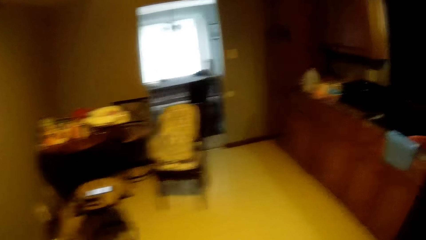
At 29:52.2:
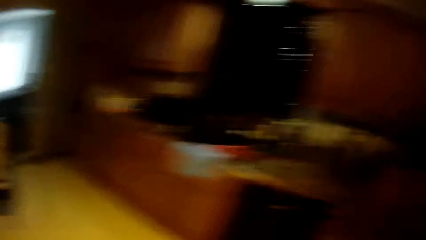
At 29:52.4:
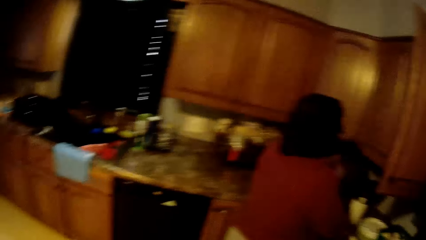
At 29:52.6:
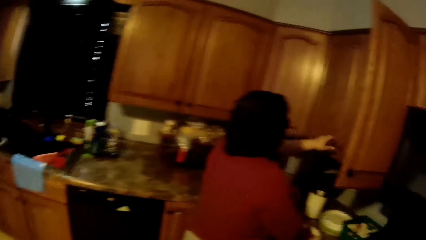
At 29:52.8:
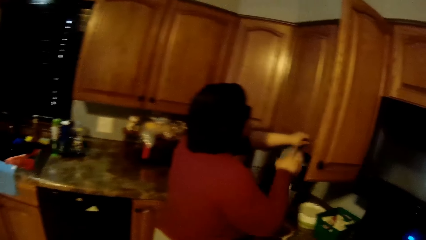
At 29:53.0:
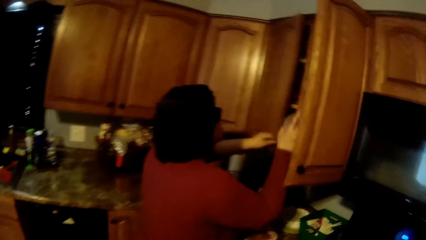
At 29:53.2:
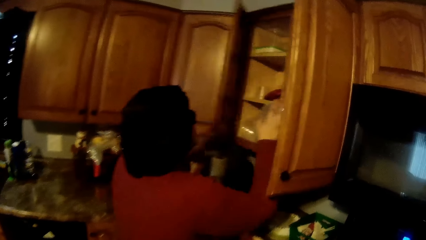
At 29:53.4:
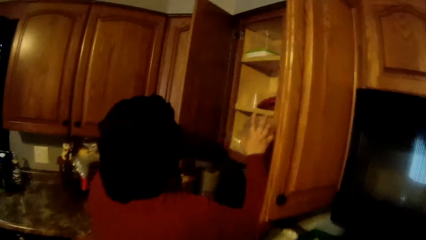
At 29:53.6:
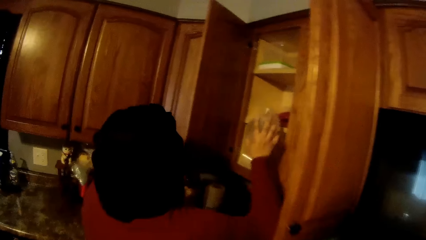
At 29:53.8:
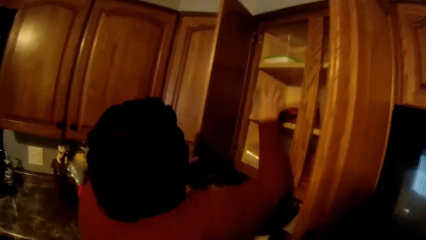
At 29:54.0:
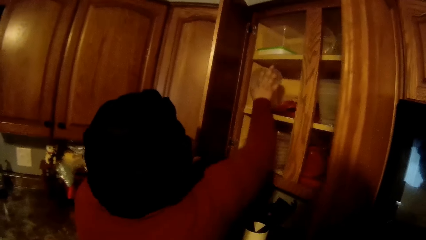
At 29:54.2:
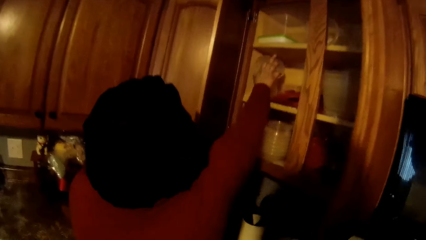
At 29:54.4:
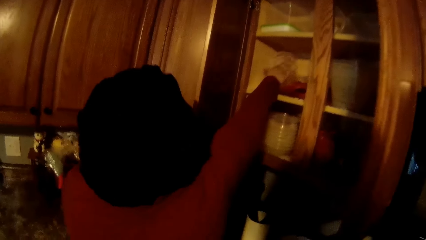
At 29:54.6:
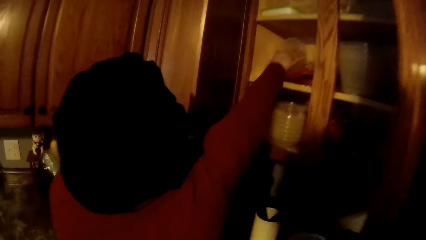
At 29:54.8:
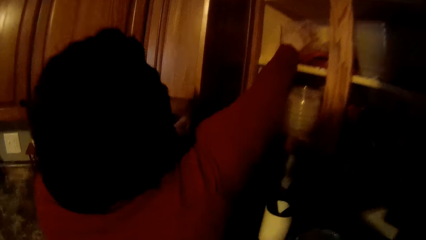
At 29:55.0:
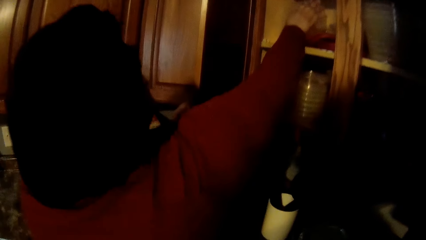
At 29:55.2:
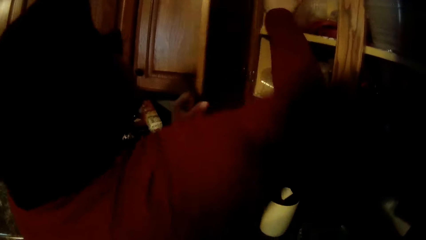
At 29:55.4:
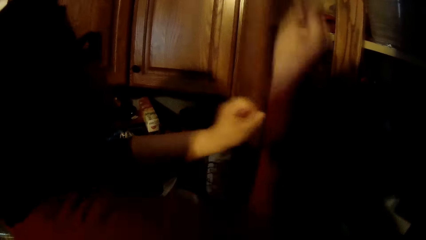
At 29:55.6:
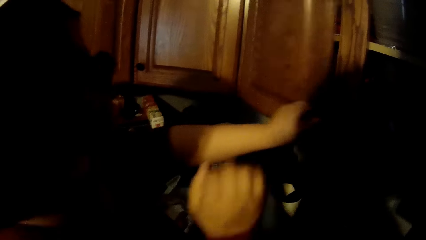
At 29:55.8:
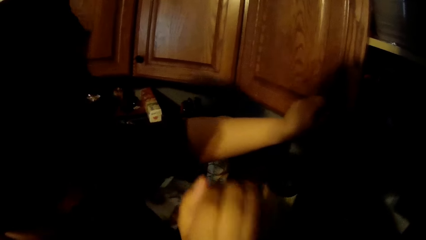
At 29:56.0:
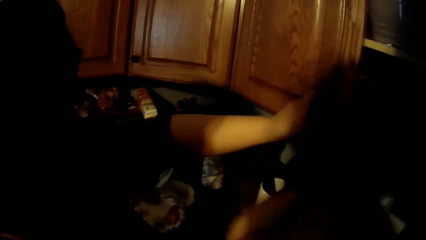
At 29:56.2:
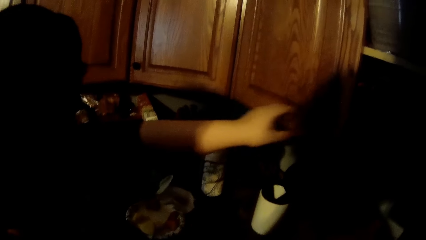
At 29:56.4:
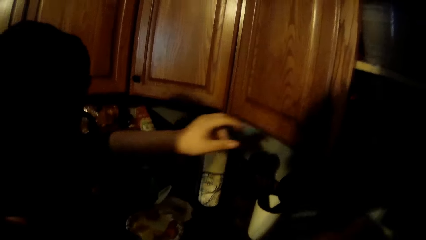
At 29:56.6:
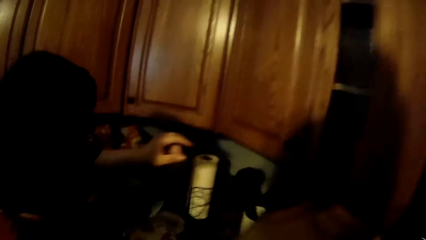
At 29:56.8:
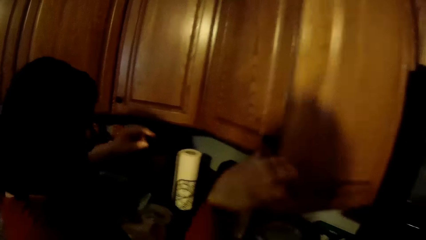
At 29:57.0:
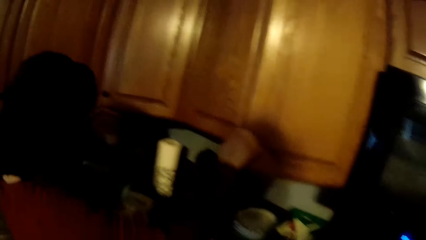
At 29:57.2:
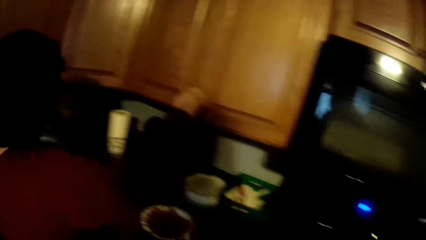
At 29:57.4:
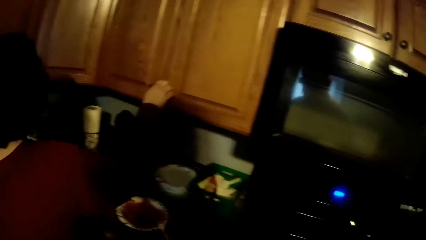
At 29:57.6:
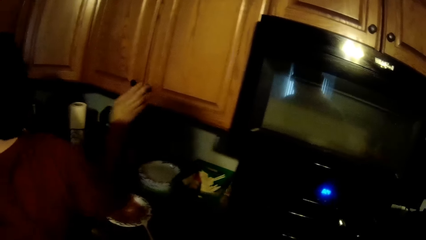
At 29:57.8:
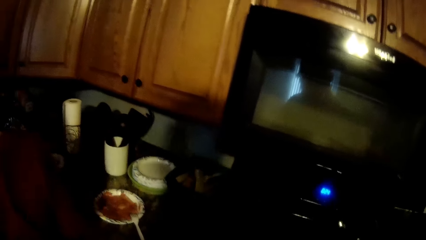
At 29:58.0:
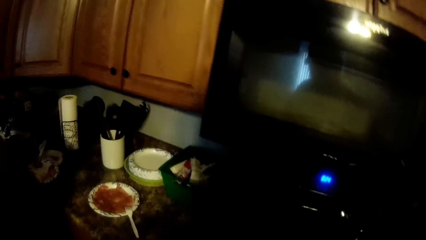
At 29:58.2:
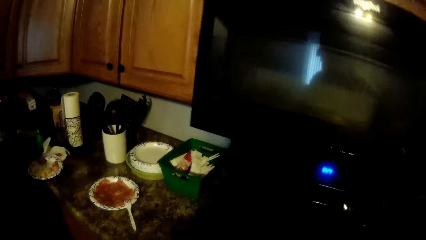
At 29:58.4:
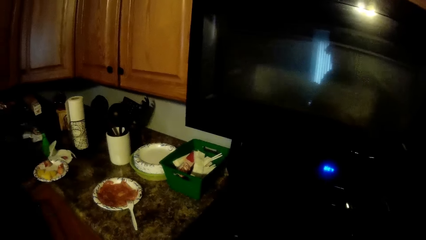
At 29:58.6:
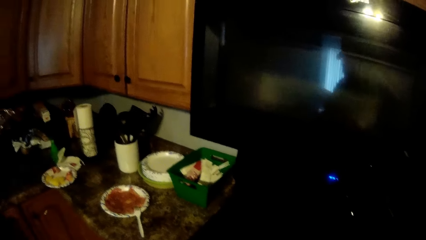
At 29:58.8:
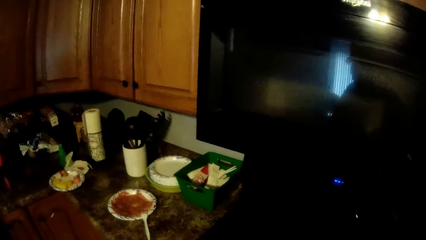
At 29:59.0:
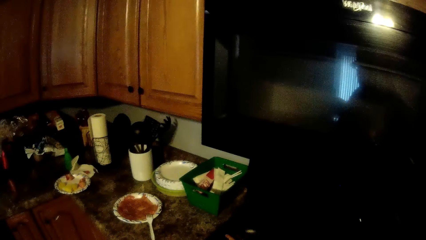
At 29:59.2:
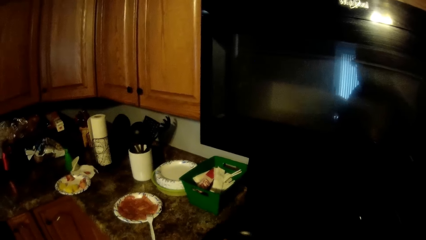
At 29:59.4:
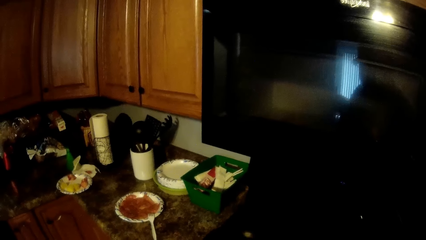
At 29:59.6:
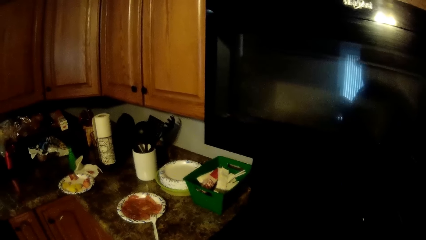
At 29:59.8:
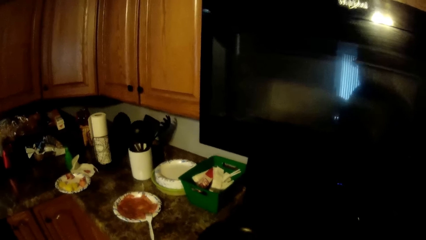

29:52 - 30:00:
The camera wearer looks around. They turn around. They look around. The woman opens the cabinet with her left hand. She puts a container in her right hand in the cabinet. The camera wearer moves forward. They look at the cupboard. They look around. The woman closes the cabinet door with her left hand. The camera wearer moves forward. The woman closes the cabinet door with her right hand. The camera wearer looks around repeatedly.
